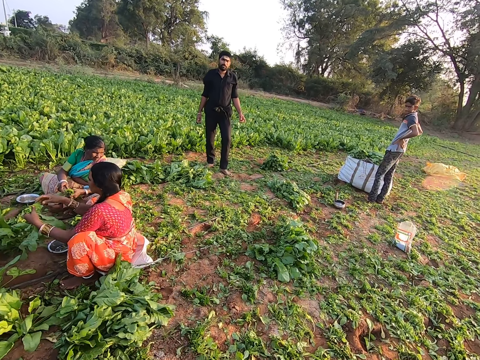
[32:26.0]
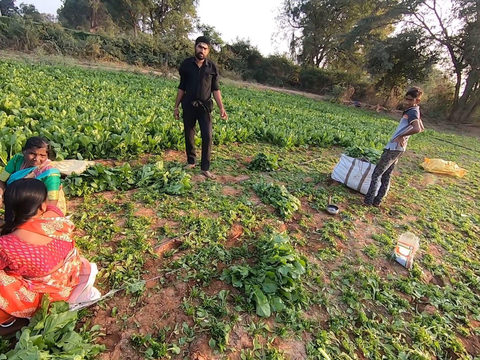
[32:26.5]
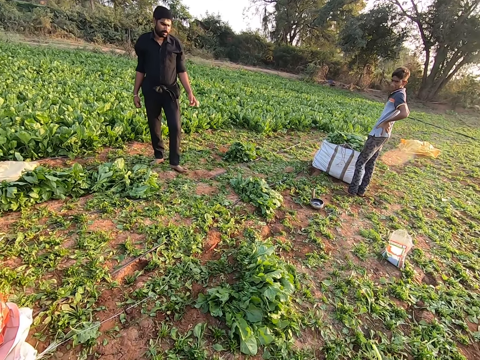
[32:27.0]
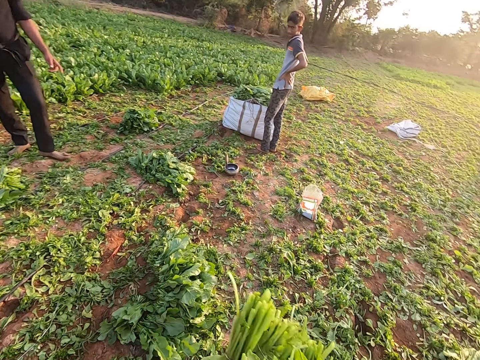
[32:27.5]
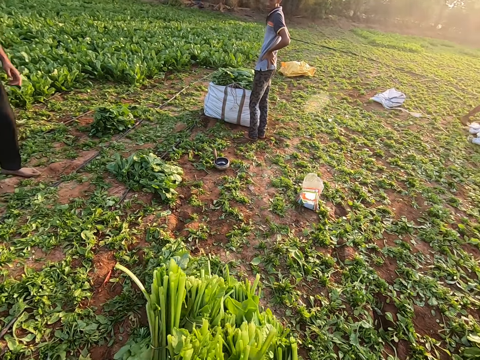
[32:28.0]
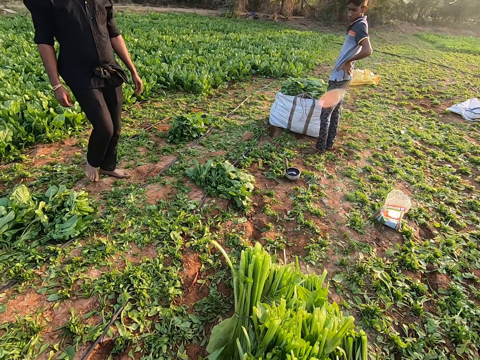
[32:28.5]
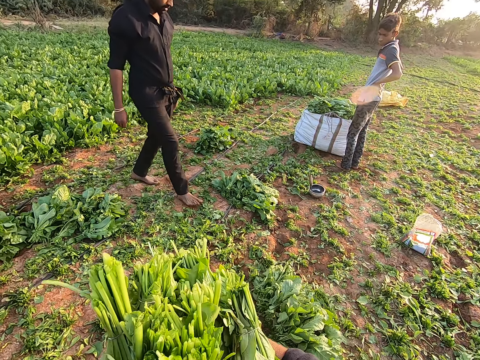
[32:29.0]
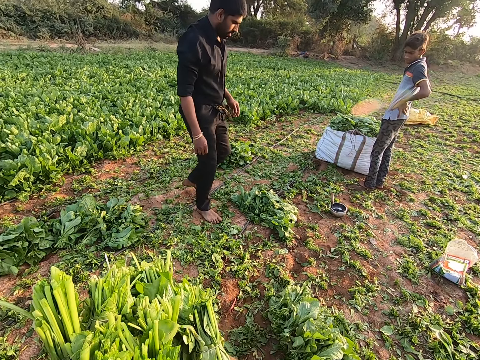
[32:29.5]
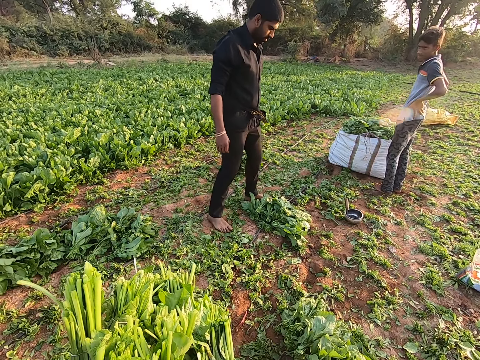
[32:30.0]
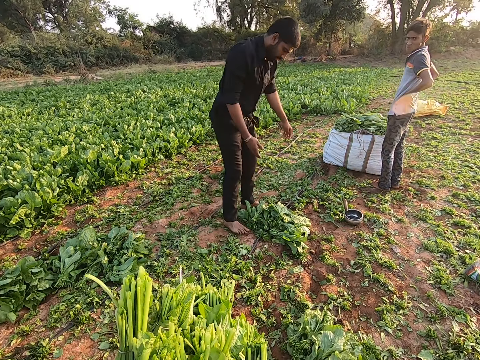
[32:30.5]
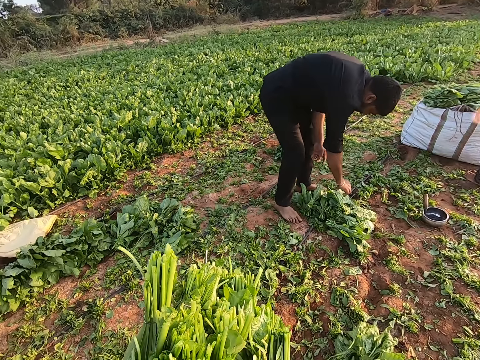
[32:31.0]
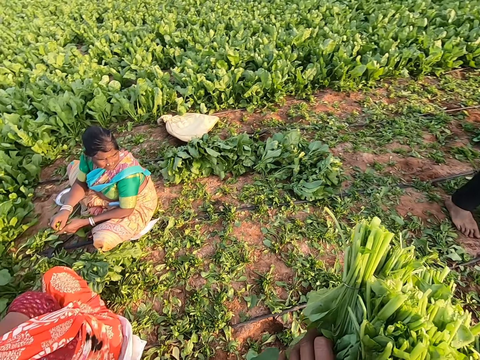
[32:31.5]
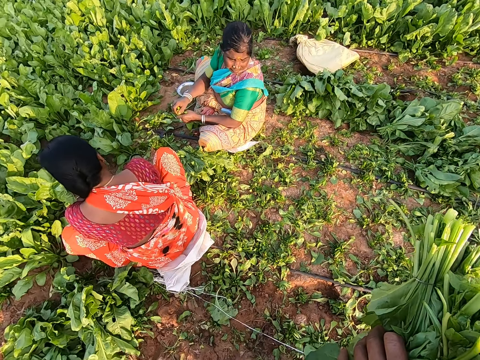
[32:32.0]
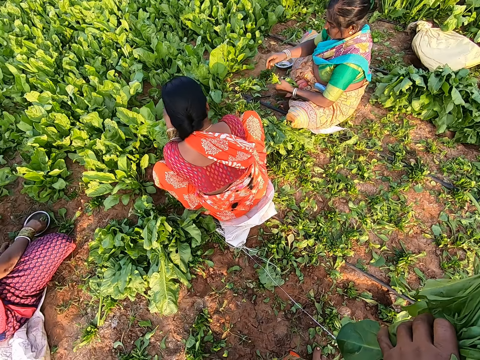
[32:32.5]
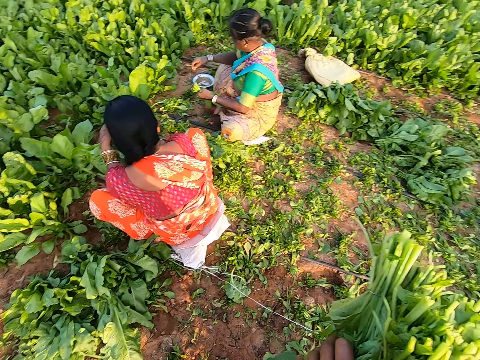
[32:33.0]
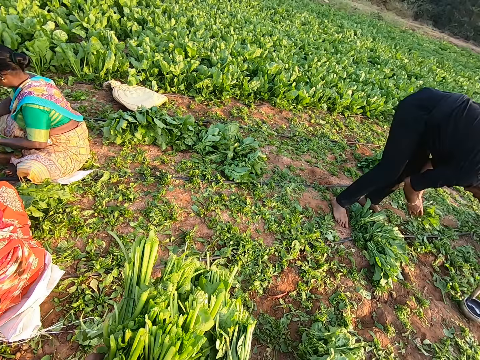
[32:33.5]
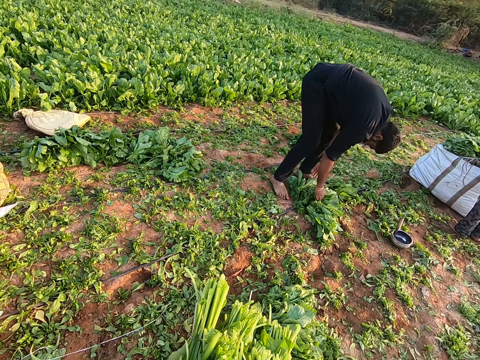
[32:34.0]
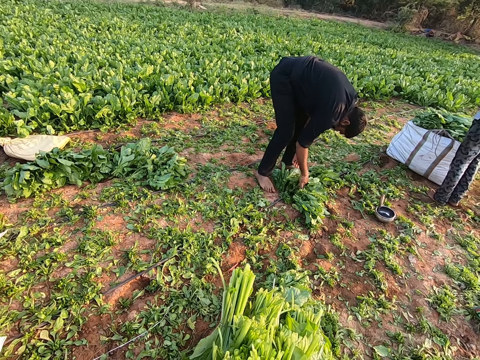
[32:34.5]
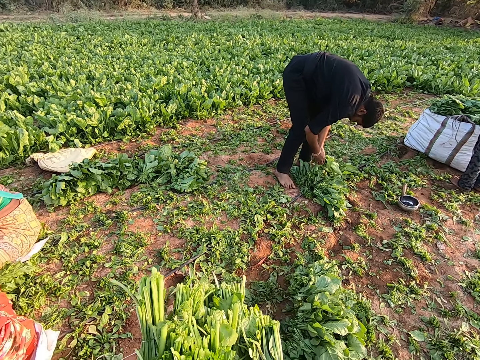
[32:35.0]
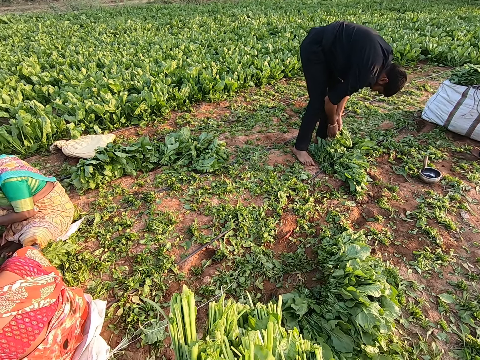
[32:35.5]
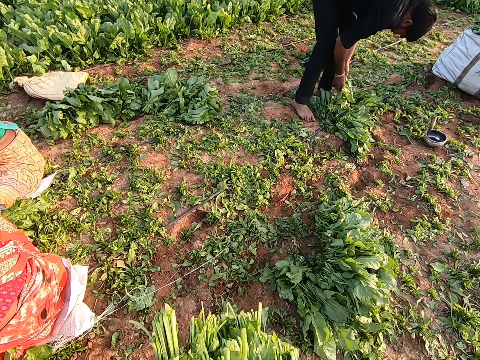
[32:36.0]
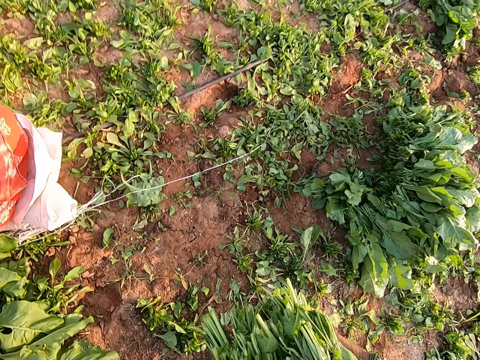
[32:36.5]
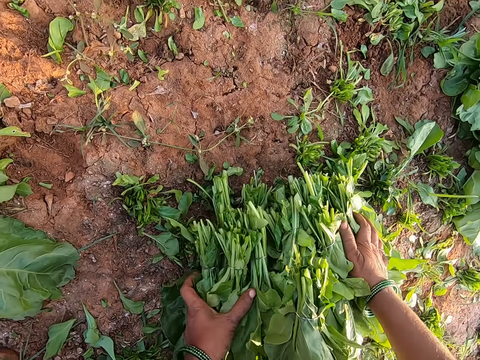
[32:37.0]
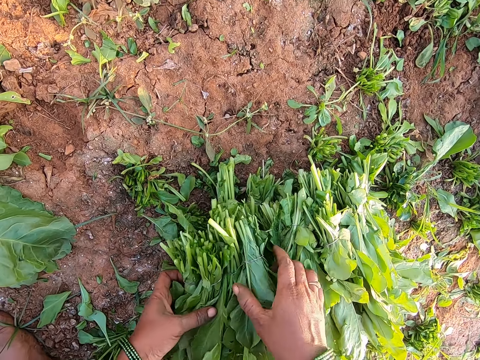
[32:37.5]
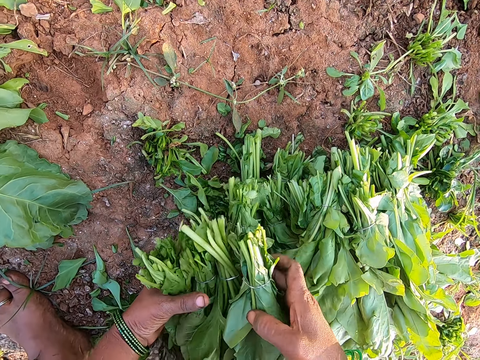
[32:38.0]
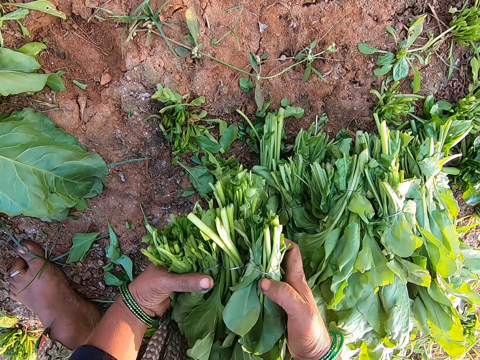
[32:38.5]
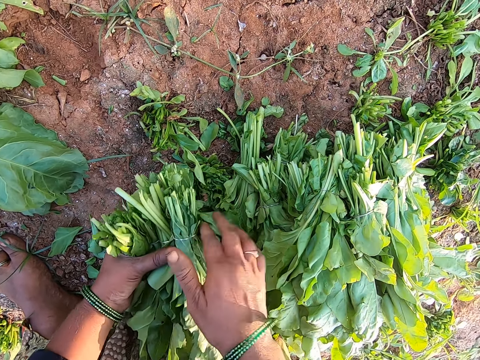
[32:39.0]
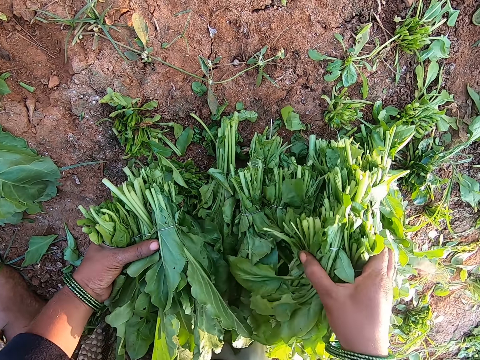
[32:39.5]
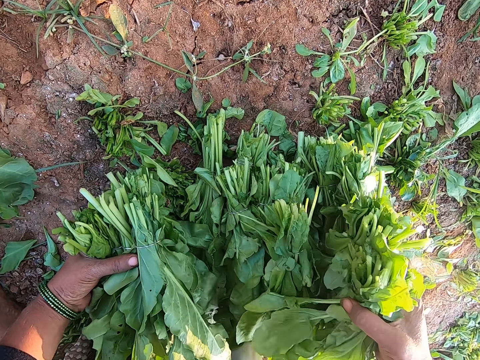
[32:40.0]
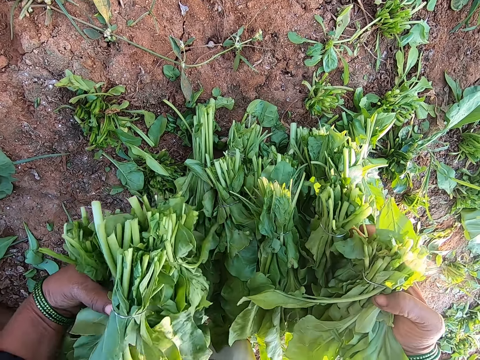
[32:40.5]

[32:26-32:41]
A man interacts with the camera wearer. The camera wearer talks to the man and looks at the man. The man drops collard green vegetables from both hands on the ground. The man picks from the collard green vegetables on the ground with his right hand. The man holds the collard green vegetables with both hands. The camera wearer drops the collard green vegetables on the ground from both hands. They pick from the collard green vegetables on the ground with both hands and look at the vegetables.

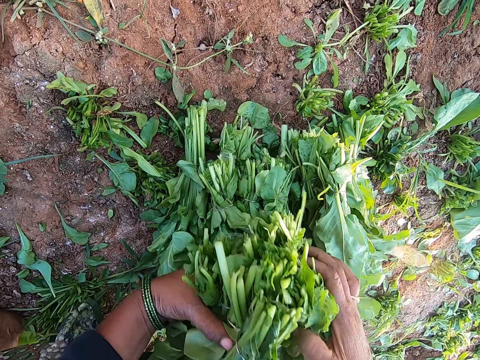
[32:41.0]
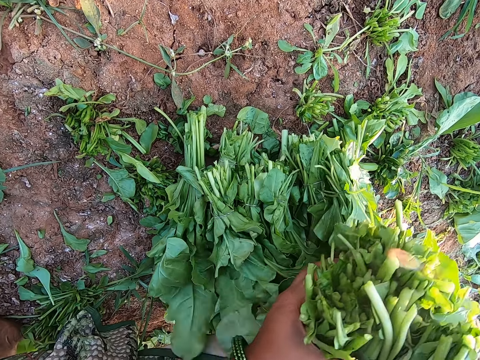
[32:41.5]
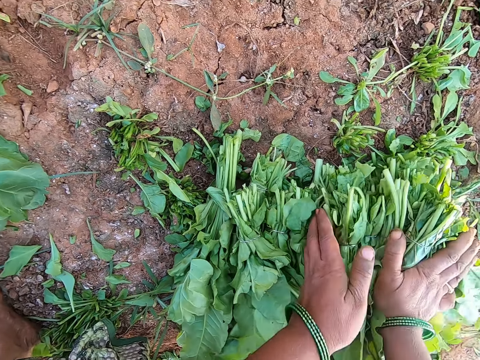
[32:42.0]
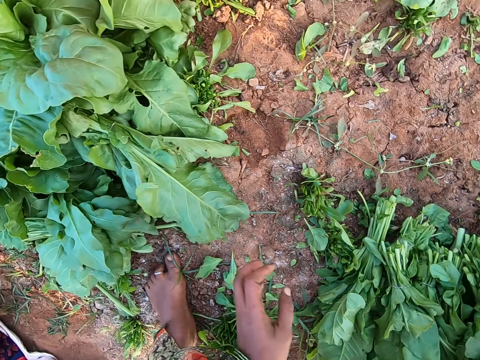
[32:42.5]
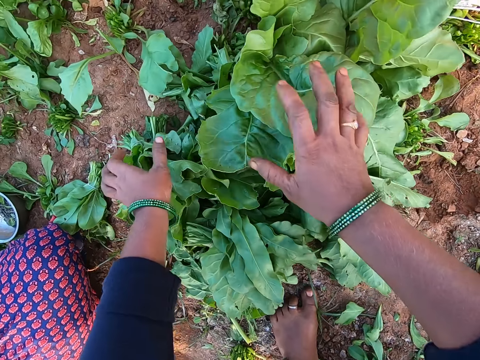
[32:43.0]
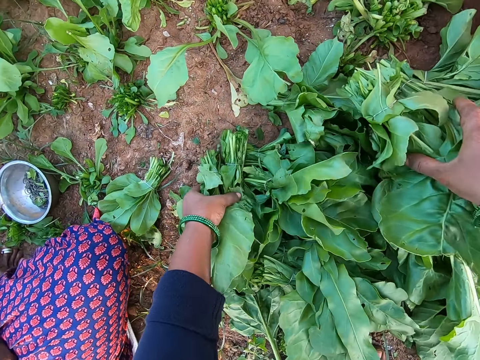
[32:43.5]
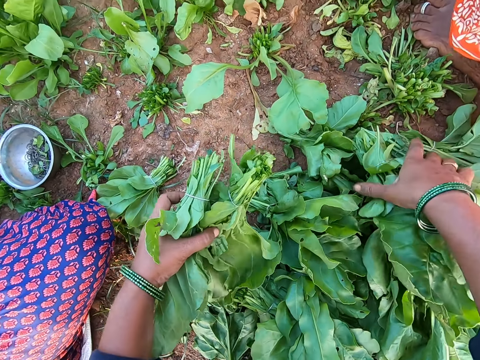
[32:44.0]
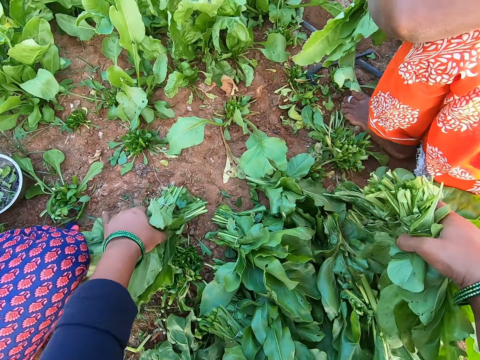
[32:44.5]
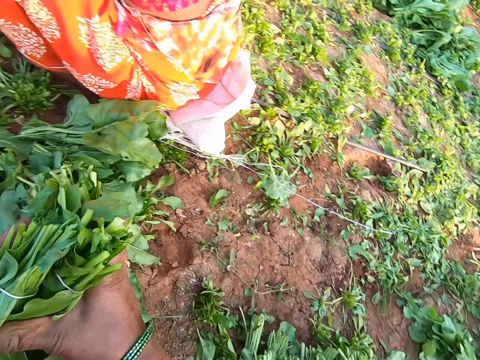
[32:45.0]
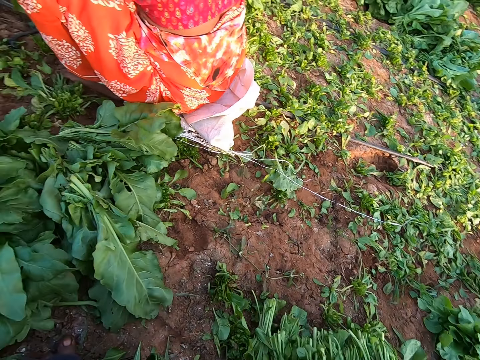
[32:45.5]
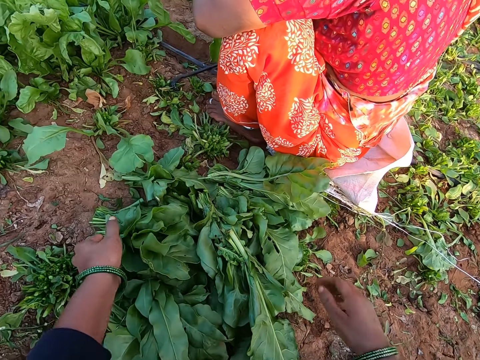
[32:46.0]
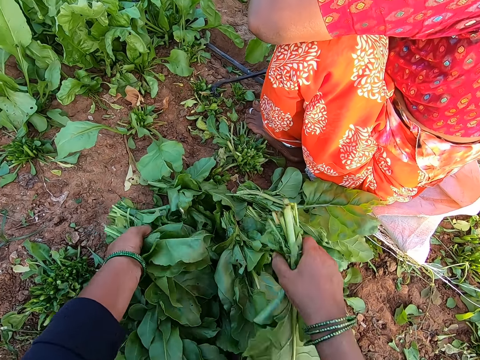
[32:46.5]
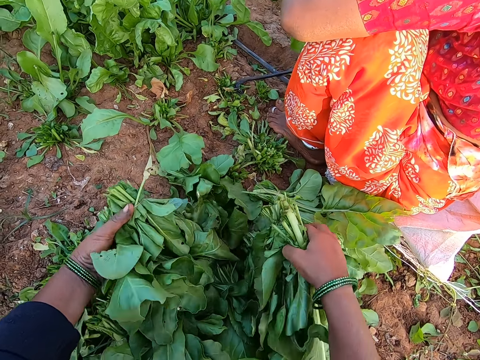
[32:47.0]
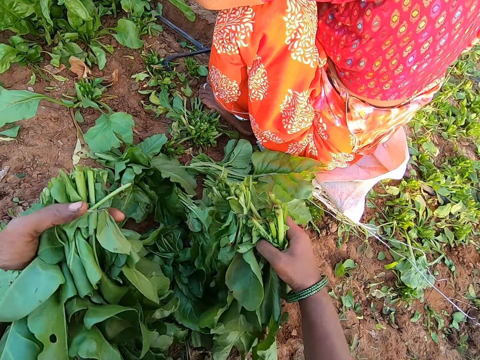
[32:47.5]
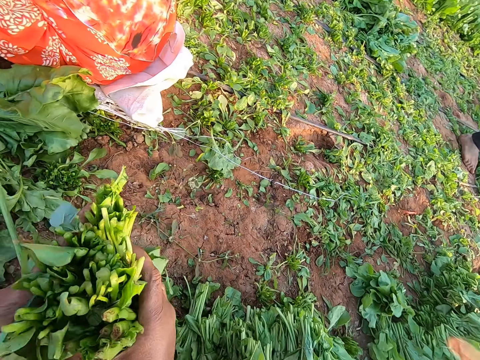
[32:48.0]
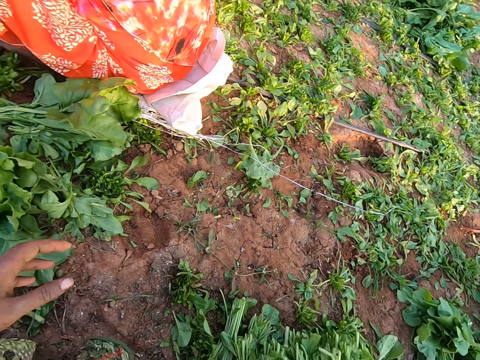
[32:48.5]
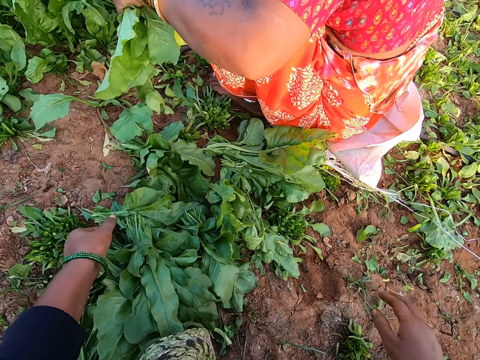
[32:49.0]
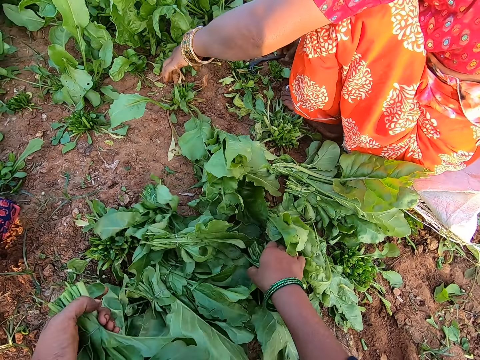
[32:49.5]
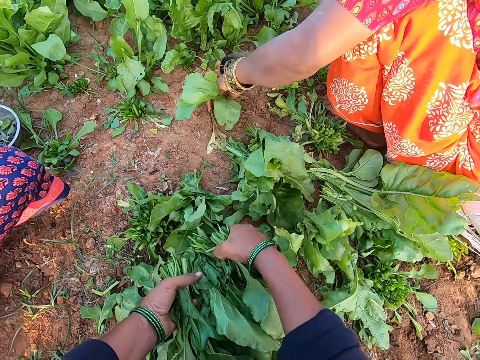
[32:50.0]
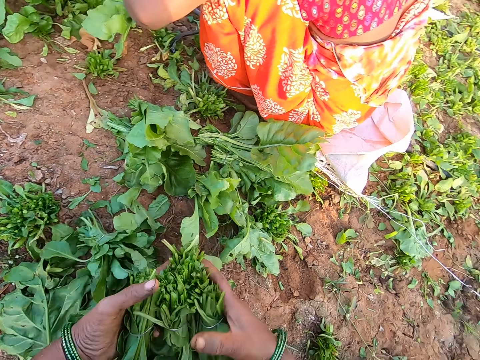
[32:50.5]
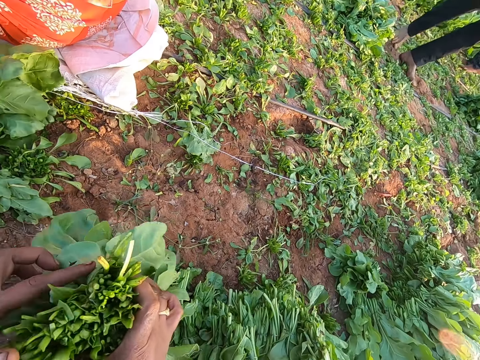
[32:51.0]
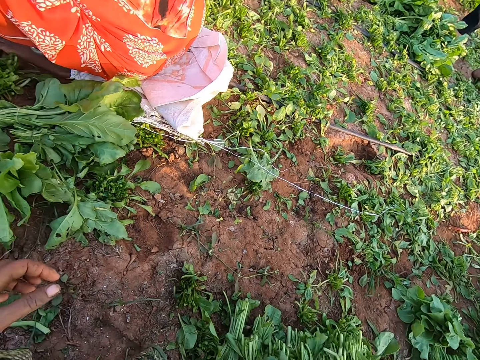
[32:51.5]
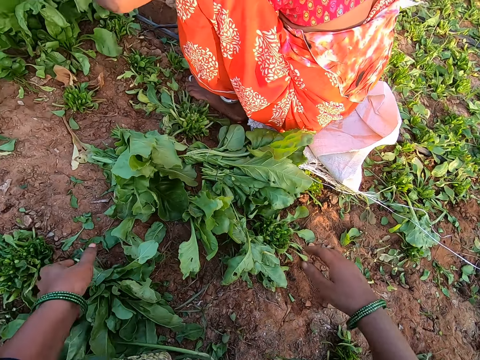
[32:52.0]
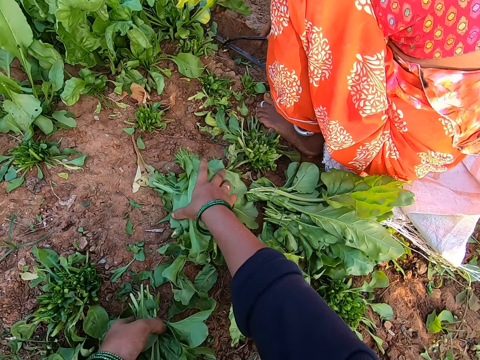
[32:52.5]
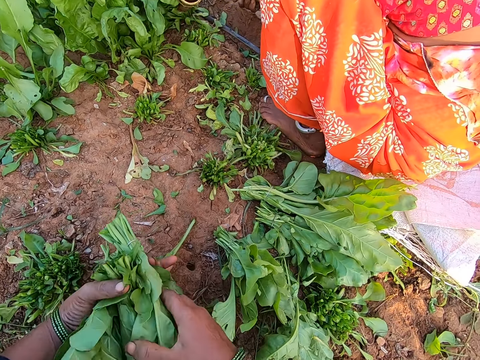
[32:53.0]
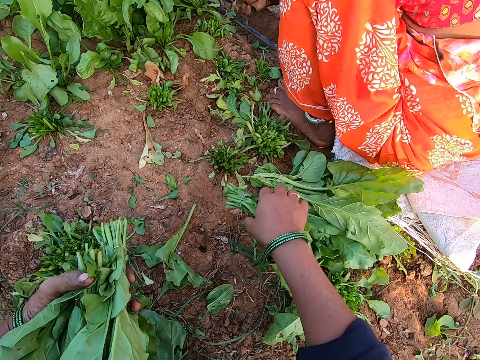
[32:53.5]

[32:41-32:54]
The camera wearer stacks the collard green vegetables on the ground. She picks collard green vegetables from the ground with both hands. She drops the collard green vegetables on the ground with her right hand. She picks collard green vegetables from the ground with both hands. She drops the collard green vegetables on the ground with her right hand. The woman drops collard green vegetables from her left hand on the ground. The camera wearer picks collard green vegetables from the ground with both hands. The woman cuts collard green vegetables at the stem with her left hand. The camera wearer drops the collard green vegetables on the ground with her right hand. She picks collard green vegetables from the ground with both hands.
